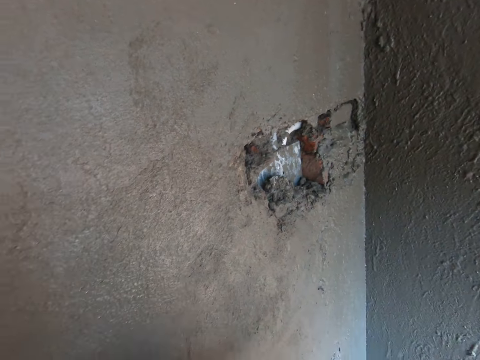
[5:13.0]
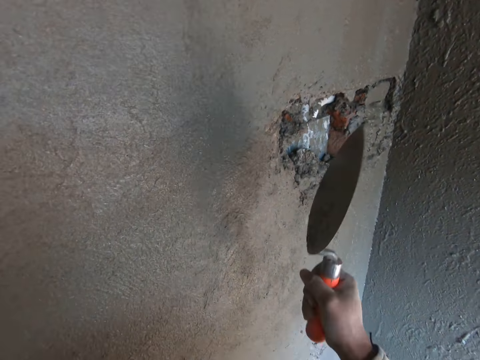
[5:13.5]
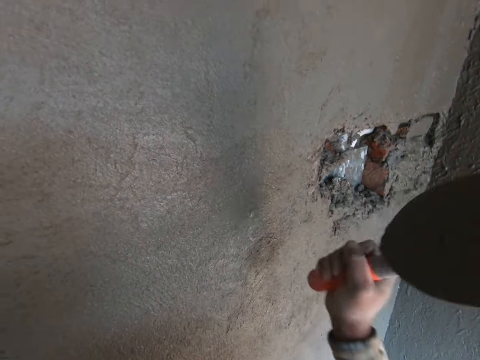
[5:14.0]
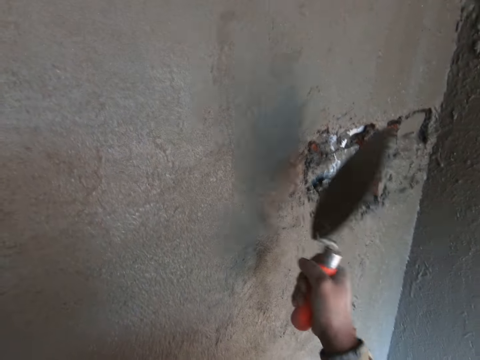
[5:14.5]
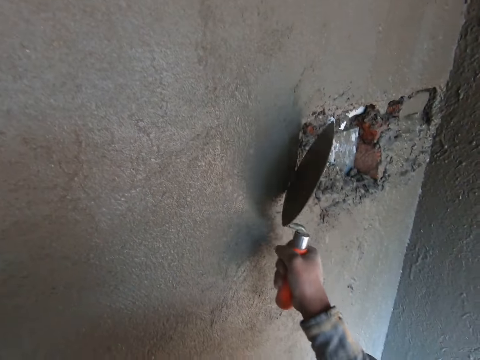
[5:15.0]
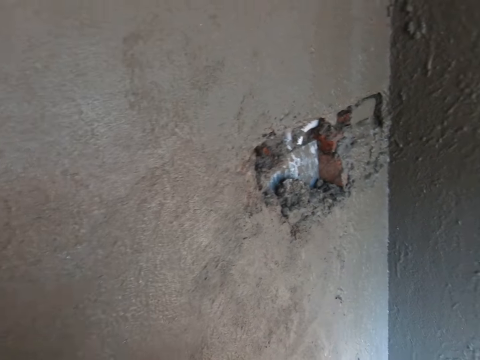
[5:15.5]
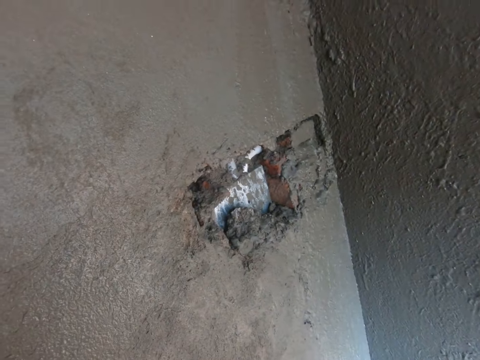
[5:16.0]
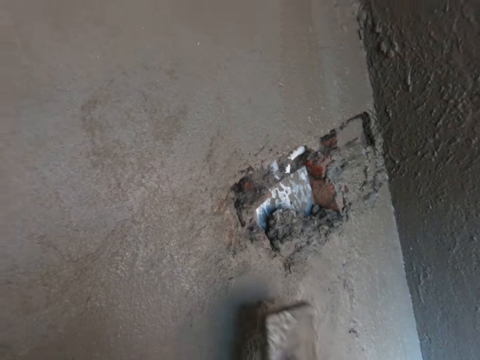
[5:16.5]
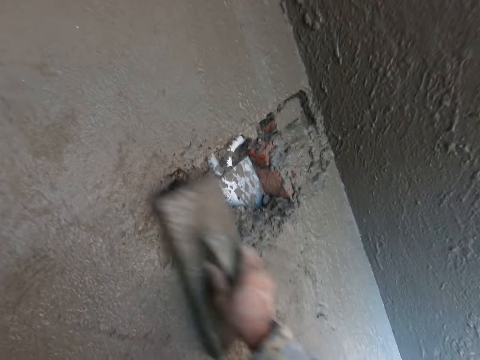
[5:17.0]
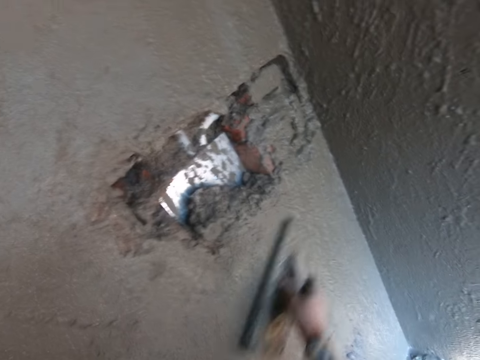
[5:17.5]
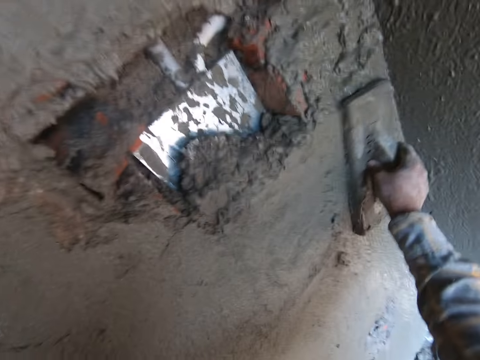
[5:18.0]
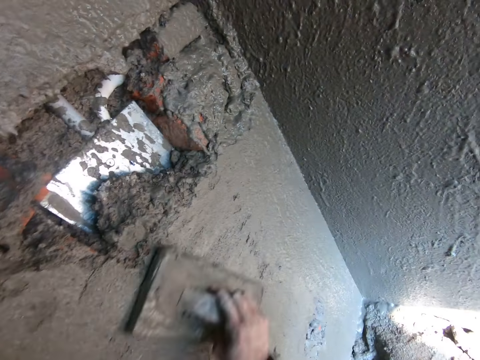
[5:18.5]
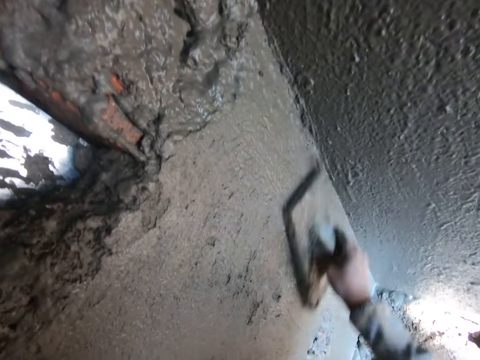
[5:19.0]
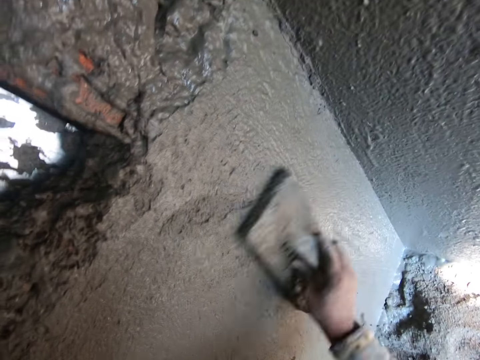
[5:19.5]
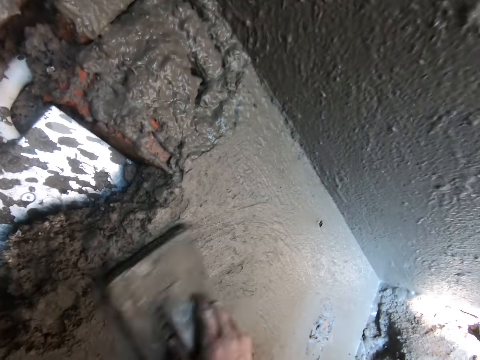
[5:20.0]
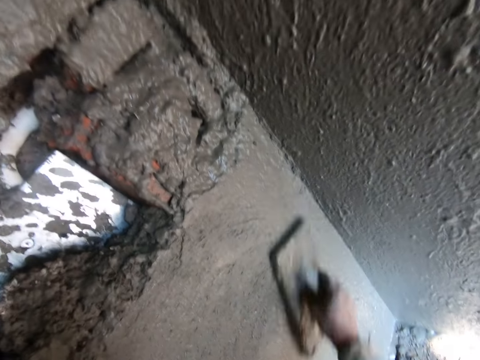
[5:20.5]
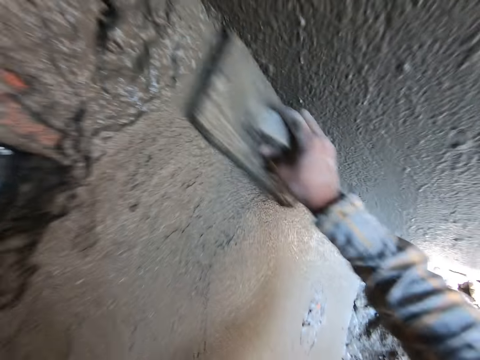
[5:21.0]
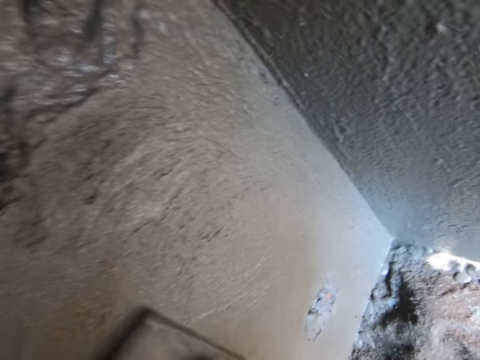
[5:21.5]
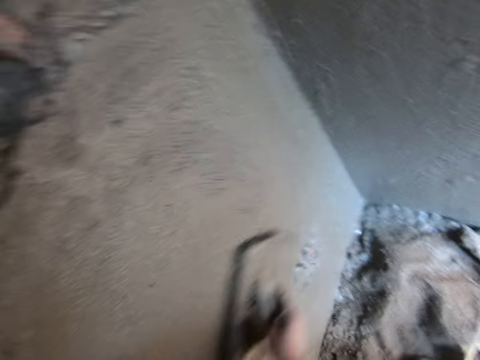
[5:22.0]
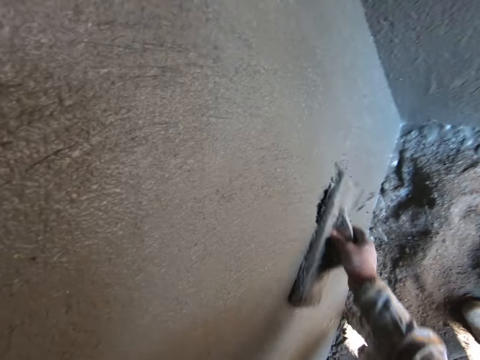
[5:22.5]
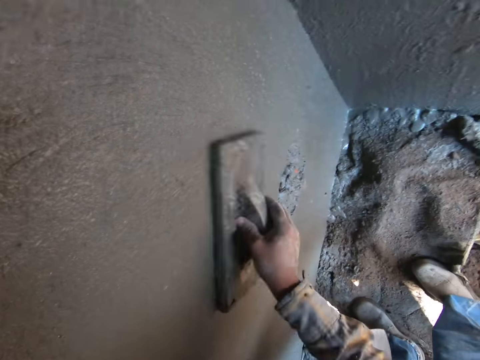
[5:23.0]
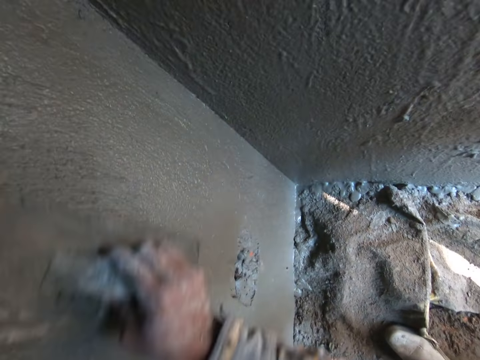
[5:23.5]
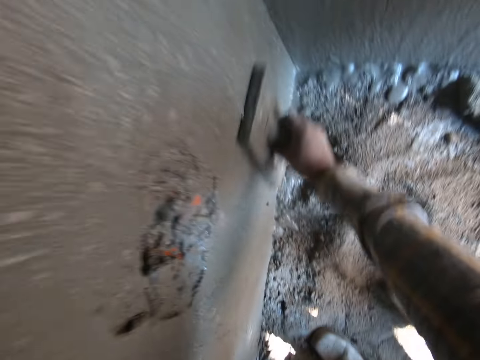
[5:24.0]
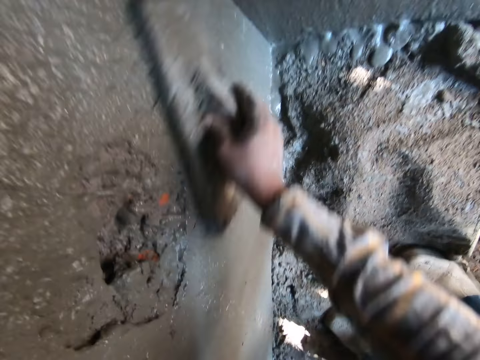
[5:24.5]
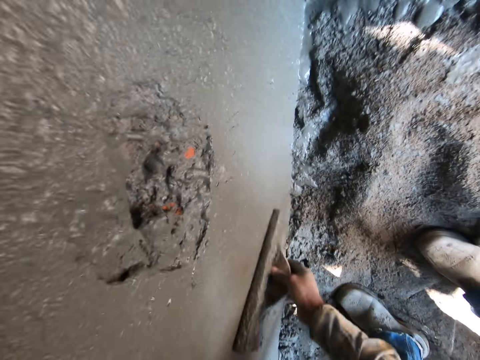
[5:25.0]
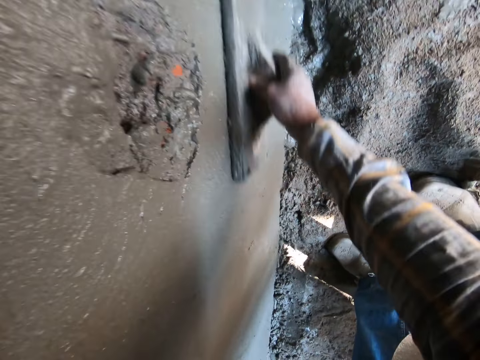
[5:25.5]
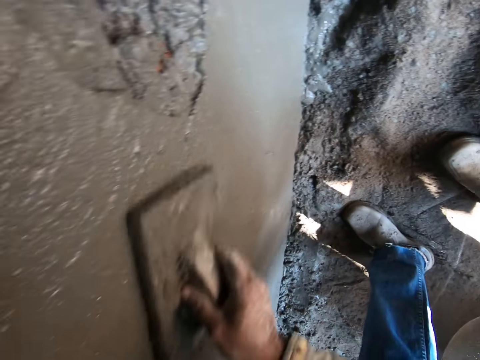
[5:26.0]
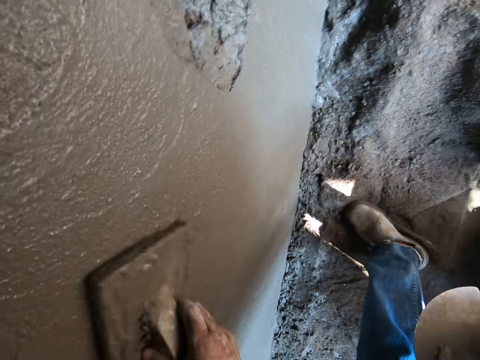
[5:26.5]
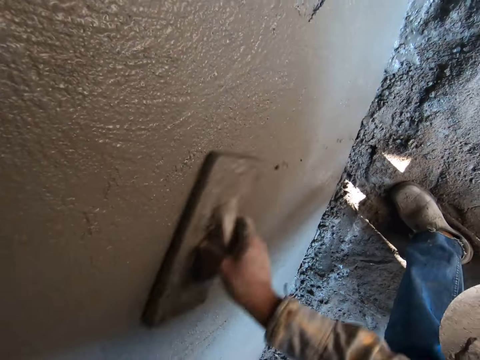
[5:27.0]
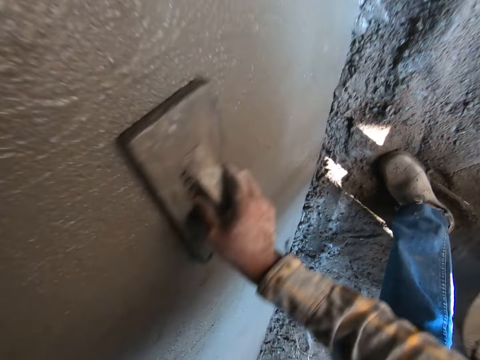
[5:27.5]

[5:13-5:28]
The camera wearer hits the wall with a hand trowel in his right hand. He smoothens cement on the wall with a plastering trowel in his right hand. He plasters the wall.

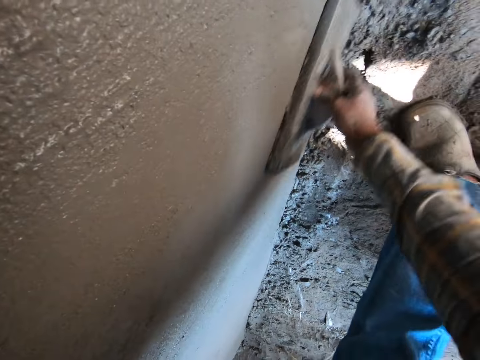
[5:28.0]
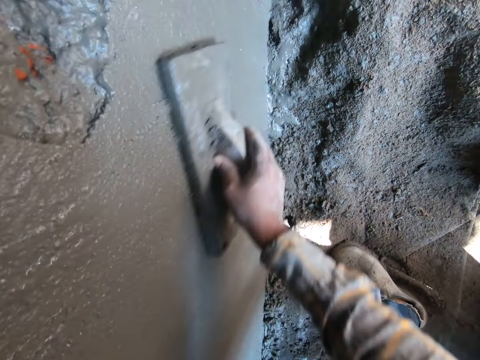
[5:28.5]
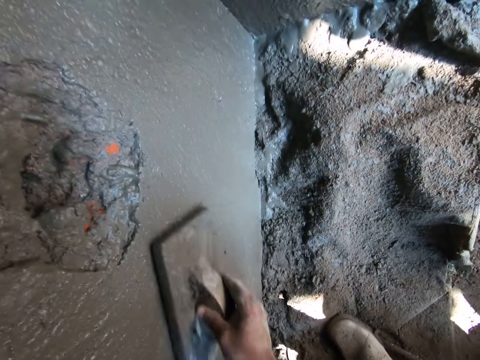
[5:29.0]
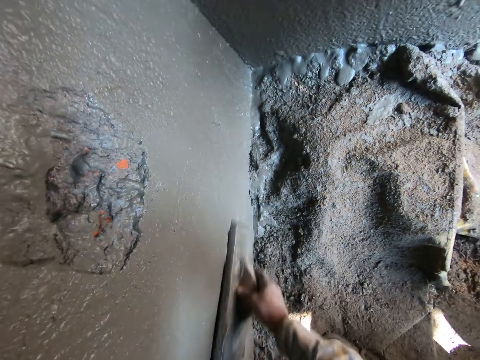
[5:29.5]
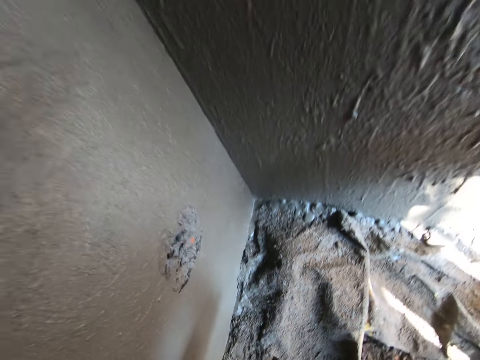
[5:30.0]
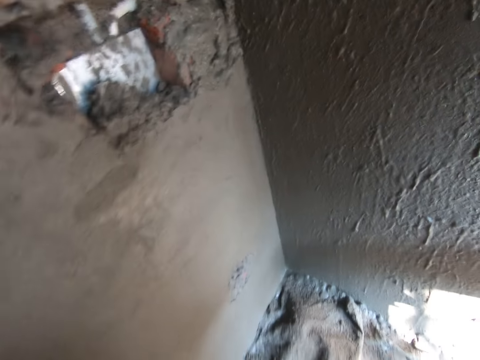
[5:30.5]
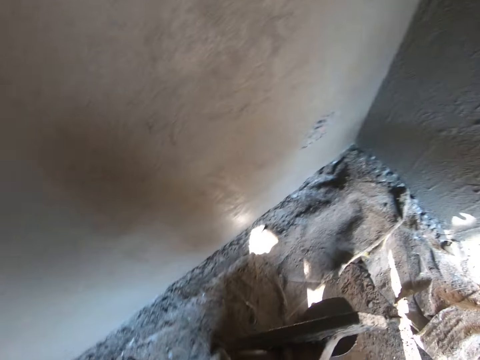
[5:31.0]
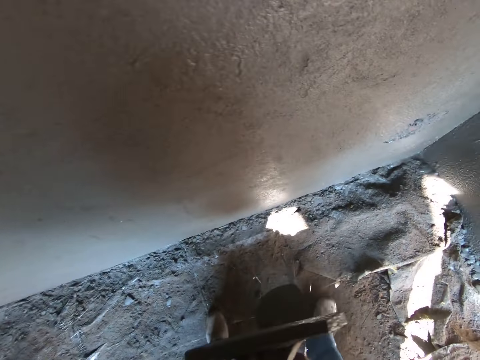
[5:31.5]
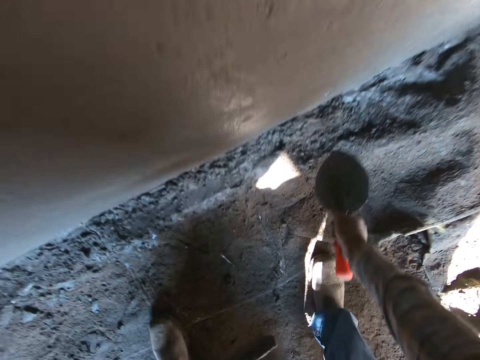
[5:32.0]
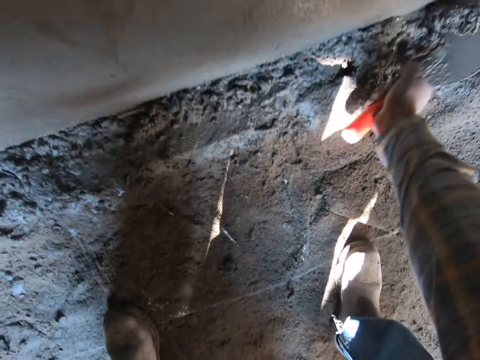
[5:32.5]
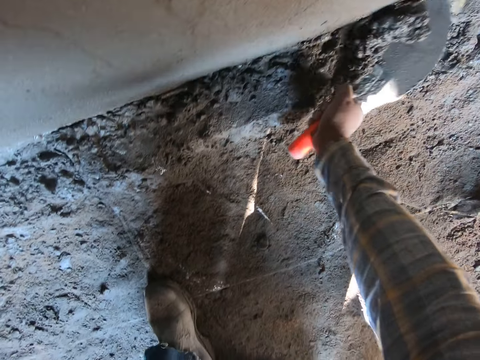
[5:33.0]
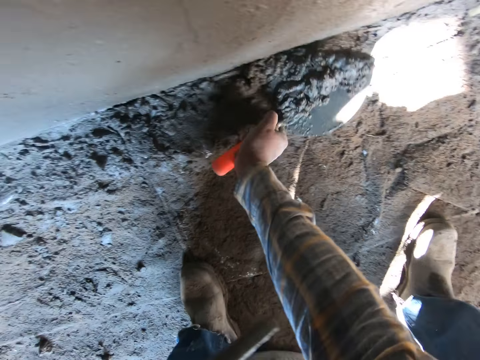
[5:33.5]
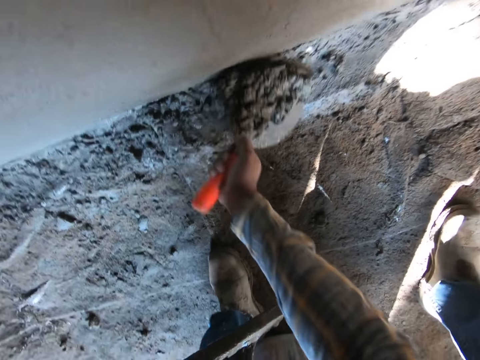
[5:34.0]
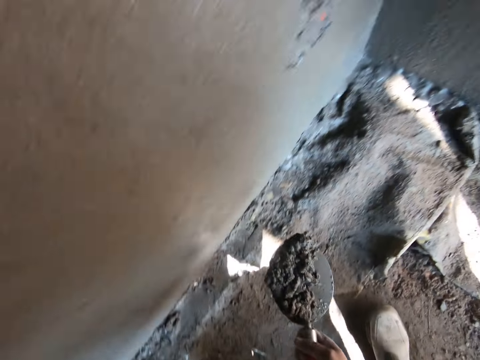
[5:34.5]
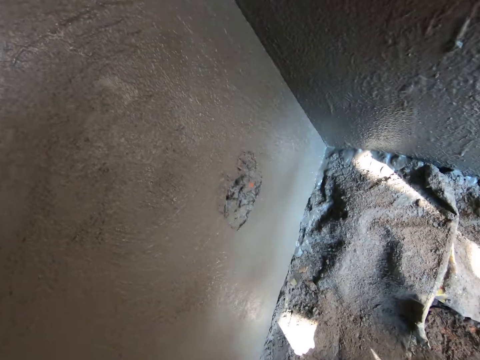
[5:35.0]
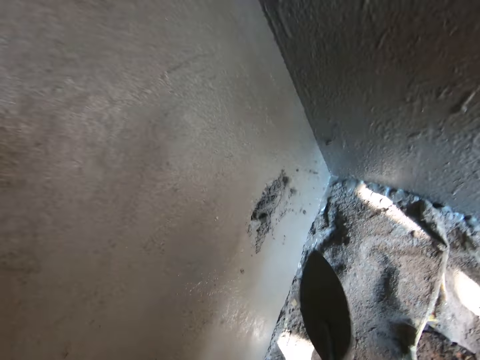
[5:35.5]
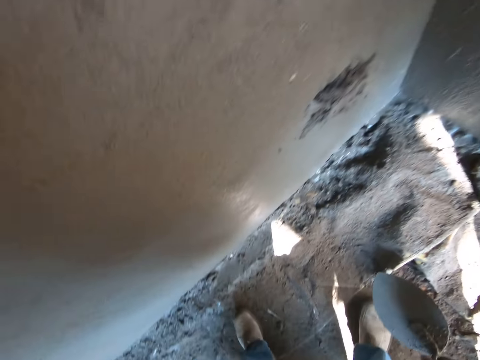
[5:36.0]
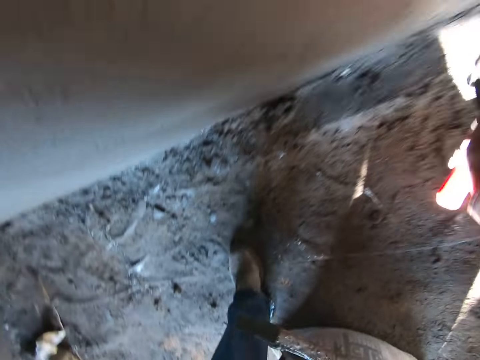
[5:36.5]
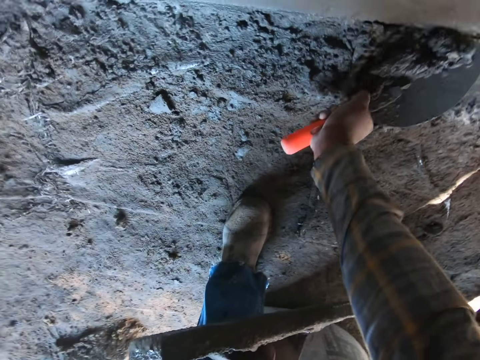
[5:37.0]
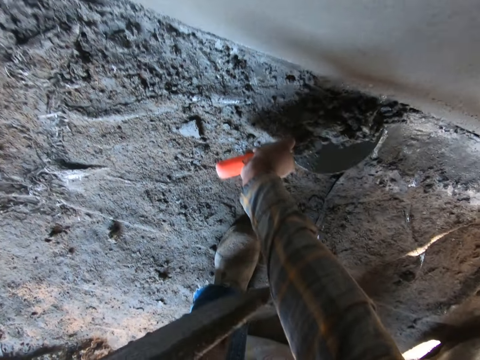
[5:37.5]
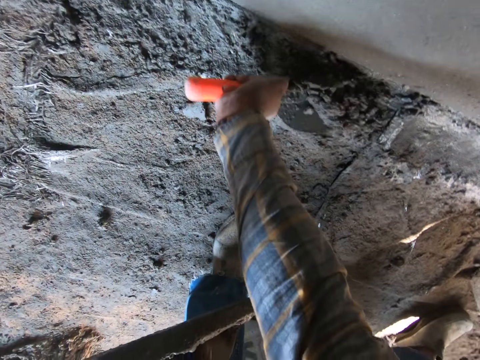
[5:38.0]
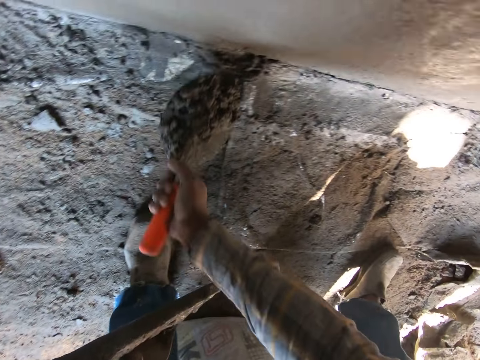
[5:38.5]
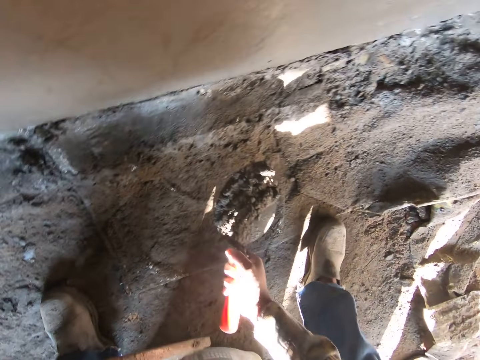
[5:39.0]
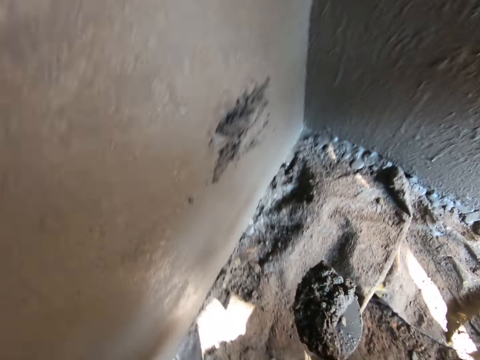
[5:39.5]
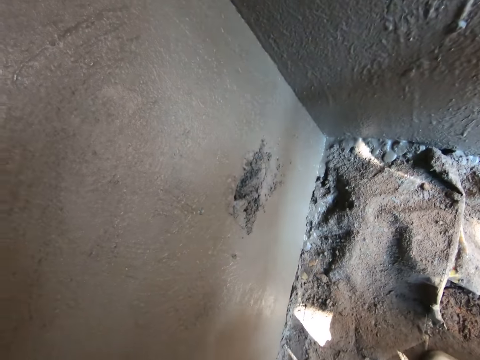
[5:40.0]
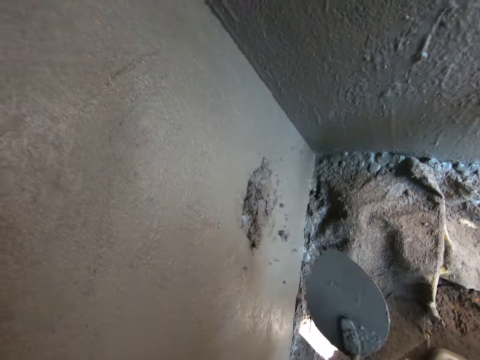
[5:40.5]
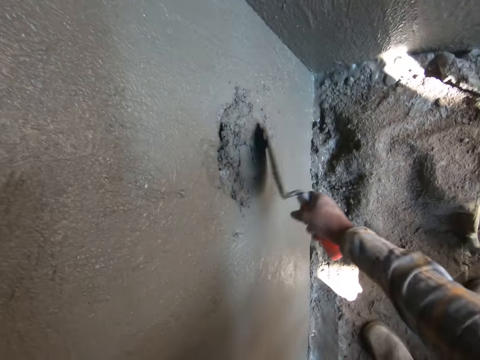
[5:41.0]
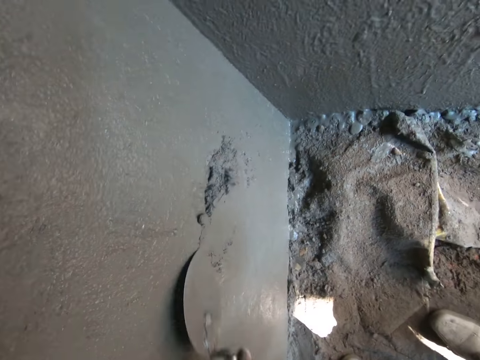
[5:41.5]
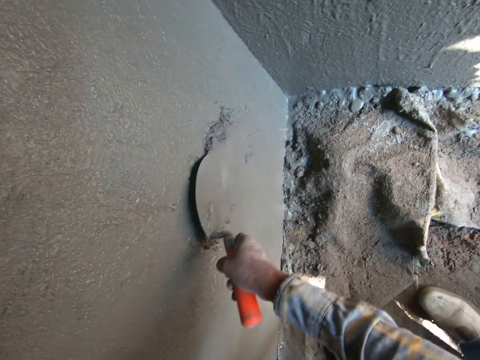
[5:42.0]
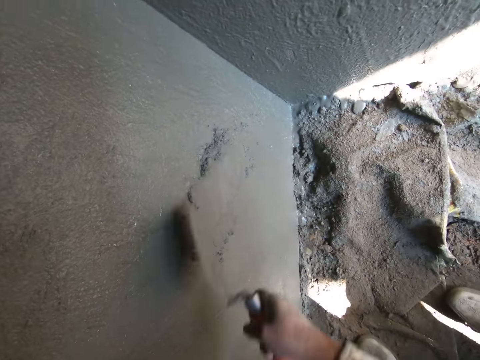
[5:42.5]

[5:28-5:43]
The camera wearer walks. He picks up cement from the ground with the hand trowel in his right hand. He plasters the wall with the cement on the hand trowel in his right hand. He picks up the cement from the ground with the hand trowel in his right hand. He plasters the wall with the cement on the hand trowel in his right hand. He plasters the cement on the wall with the hand trowel in his right hand.
